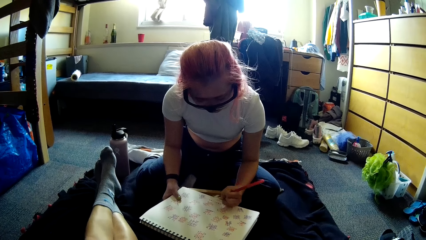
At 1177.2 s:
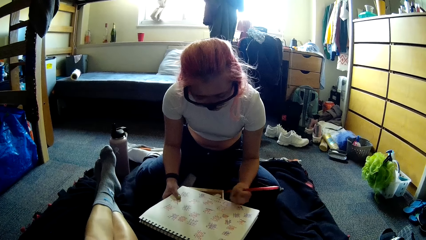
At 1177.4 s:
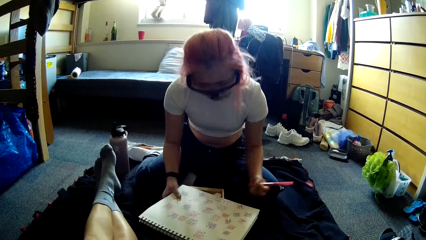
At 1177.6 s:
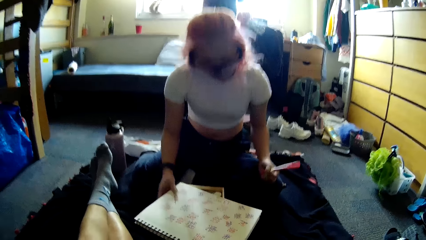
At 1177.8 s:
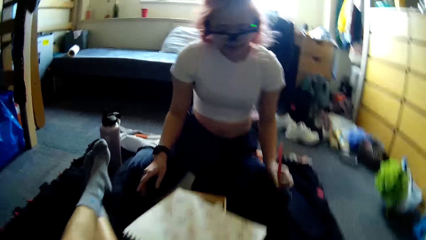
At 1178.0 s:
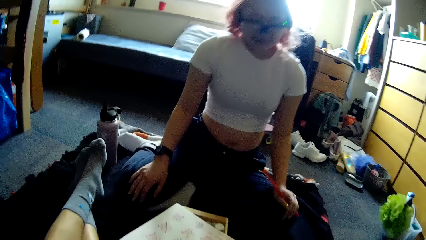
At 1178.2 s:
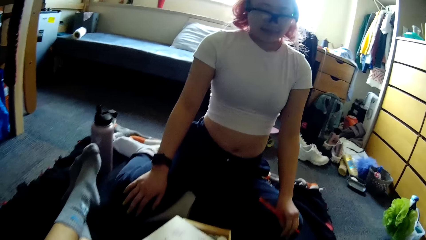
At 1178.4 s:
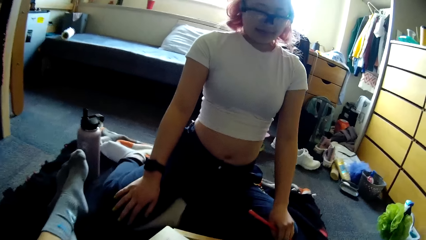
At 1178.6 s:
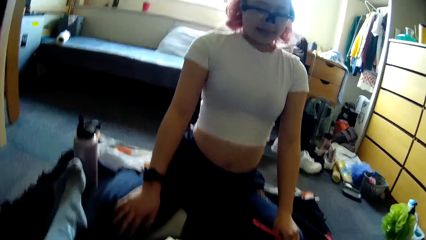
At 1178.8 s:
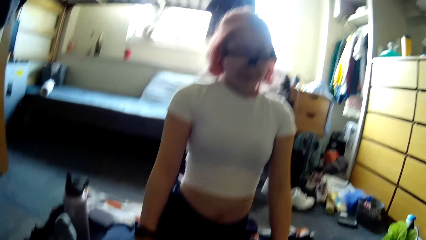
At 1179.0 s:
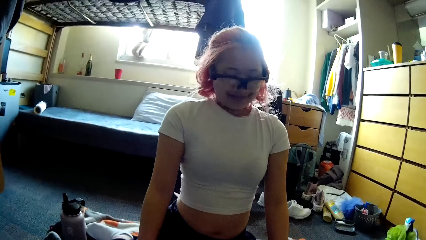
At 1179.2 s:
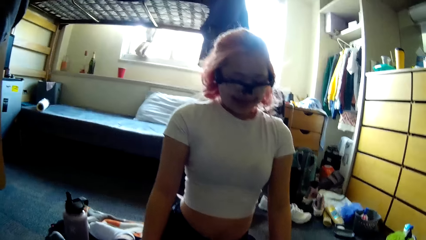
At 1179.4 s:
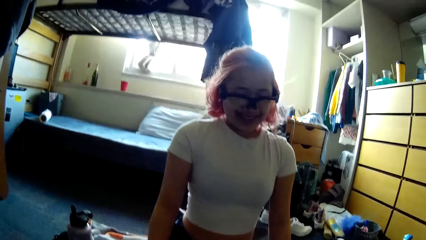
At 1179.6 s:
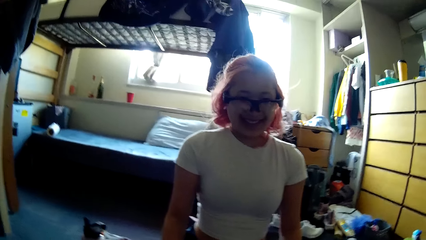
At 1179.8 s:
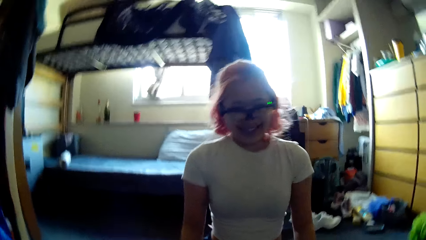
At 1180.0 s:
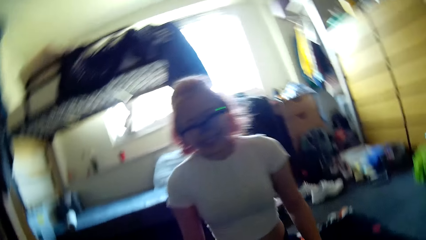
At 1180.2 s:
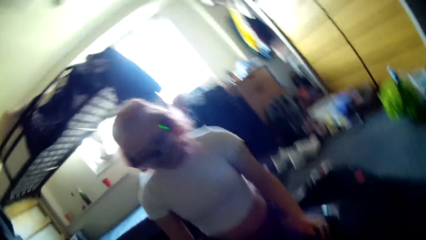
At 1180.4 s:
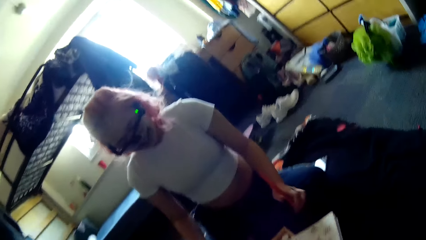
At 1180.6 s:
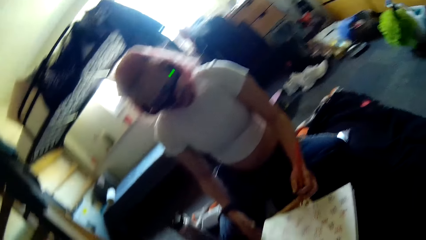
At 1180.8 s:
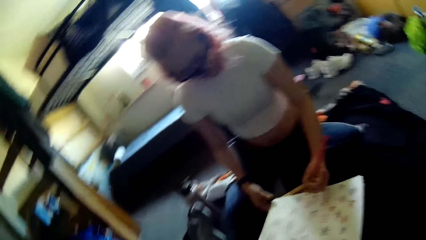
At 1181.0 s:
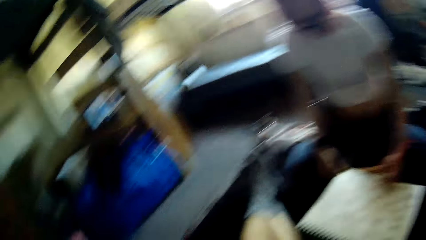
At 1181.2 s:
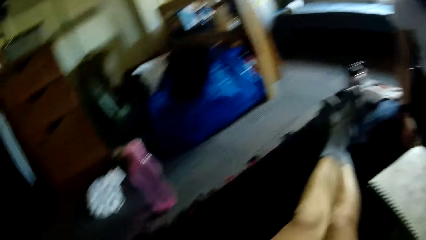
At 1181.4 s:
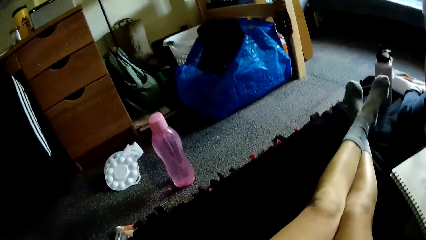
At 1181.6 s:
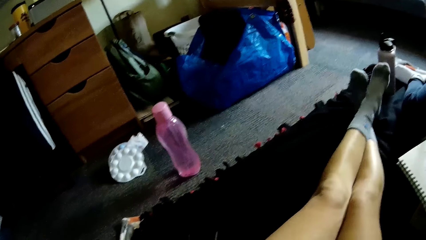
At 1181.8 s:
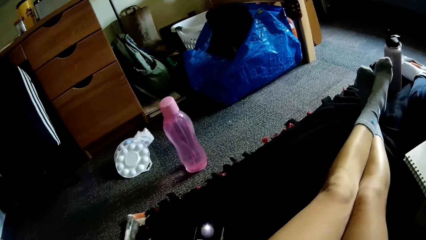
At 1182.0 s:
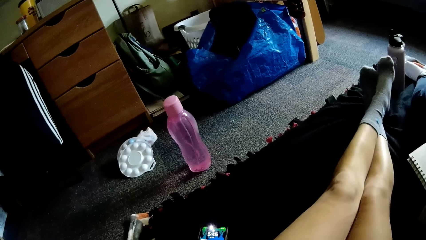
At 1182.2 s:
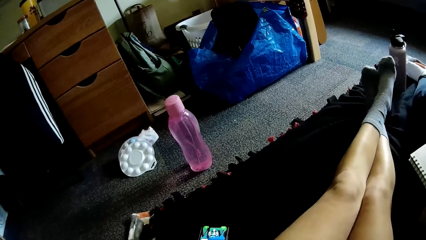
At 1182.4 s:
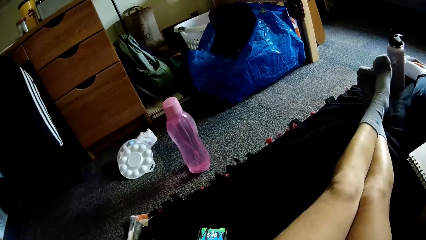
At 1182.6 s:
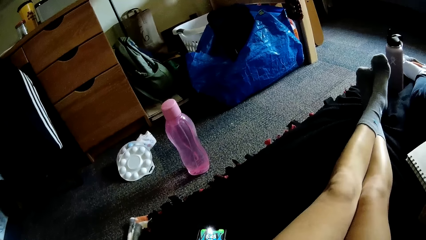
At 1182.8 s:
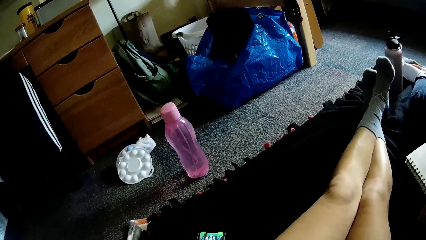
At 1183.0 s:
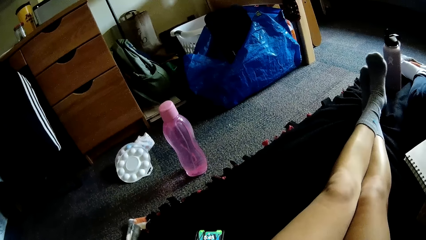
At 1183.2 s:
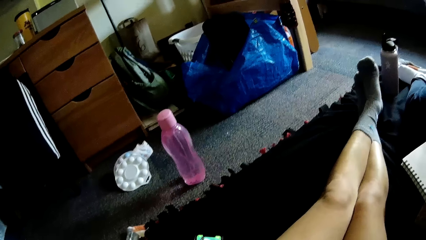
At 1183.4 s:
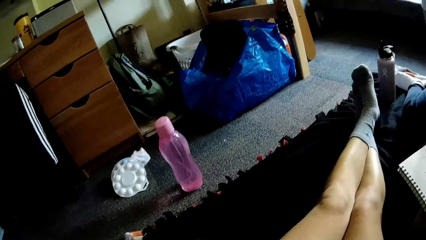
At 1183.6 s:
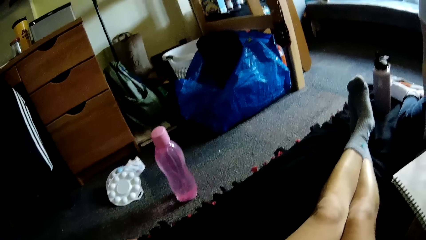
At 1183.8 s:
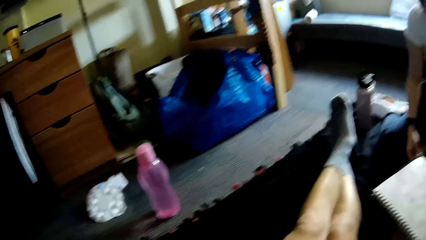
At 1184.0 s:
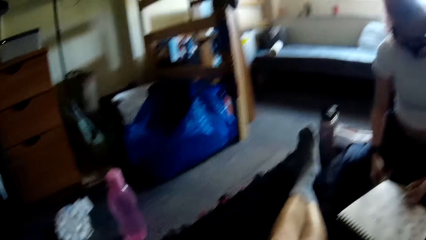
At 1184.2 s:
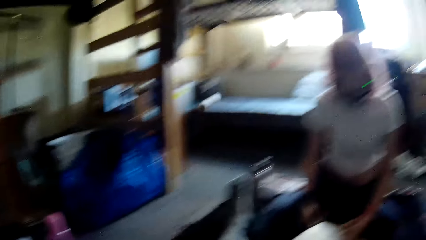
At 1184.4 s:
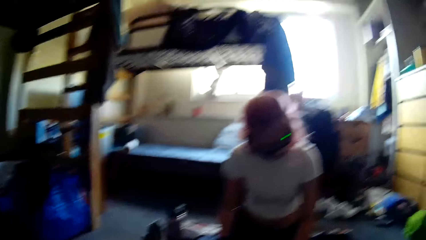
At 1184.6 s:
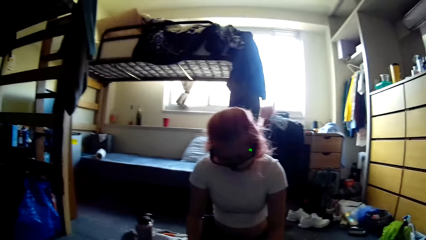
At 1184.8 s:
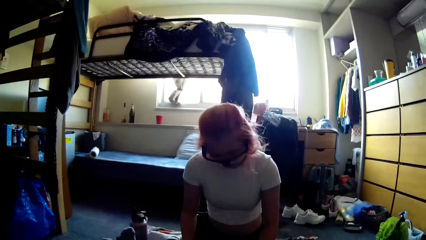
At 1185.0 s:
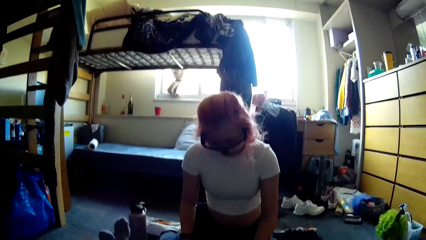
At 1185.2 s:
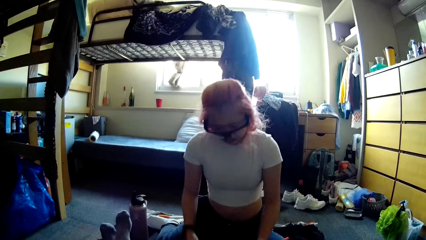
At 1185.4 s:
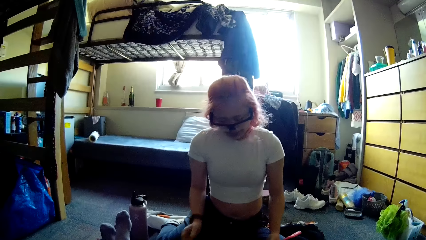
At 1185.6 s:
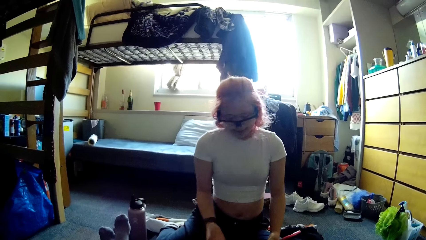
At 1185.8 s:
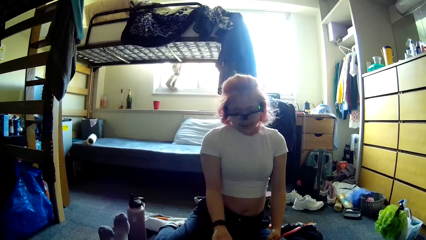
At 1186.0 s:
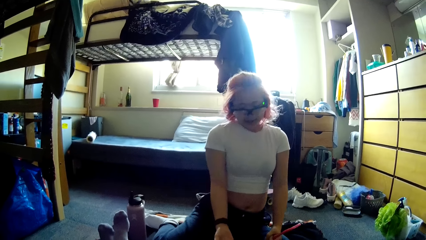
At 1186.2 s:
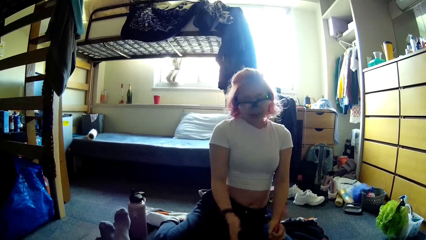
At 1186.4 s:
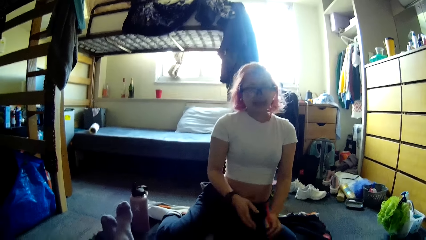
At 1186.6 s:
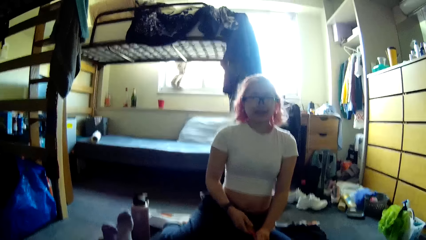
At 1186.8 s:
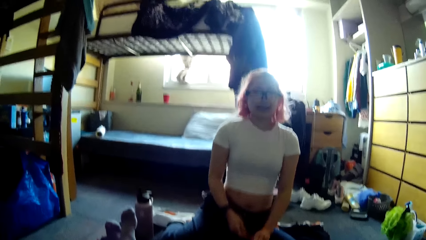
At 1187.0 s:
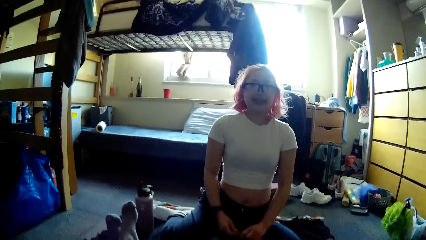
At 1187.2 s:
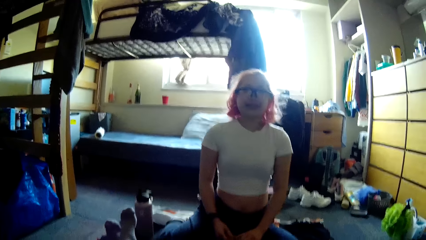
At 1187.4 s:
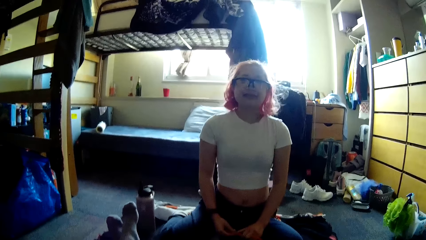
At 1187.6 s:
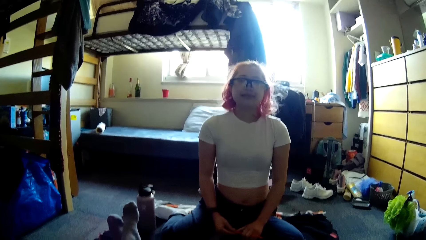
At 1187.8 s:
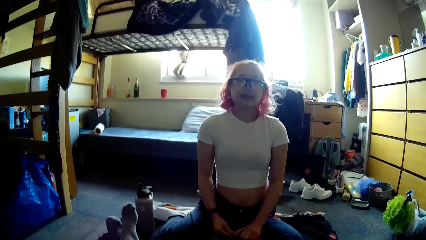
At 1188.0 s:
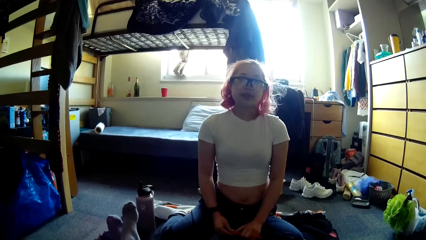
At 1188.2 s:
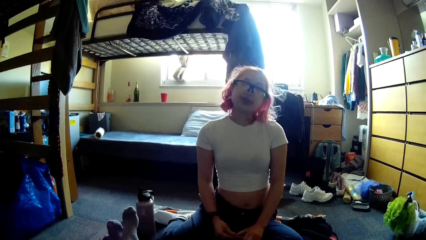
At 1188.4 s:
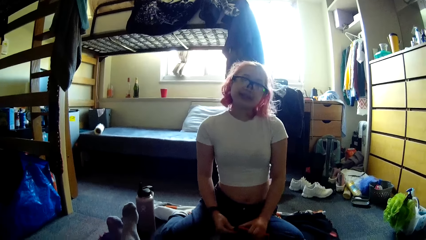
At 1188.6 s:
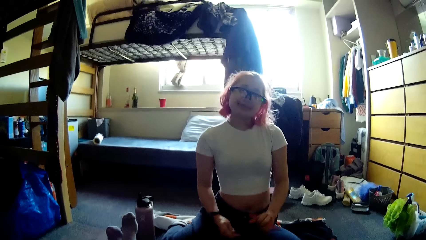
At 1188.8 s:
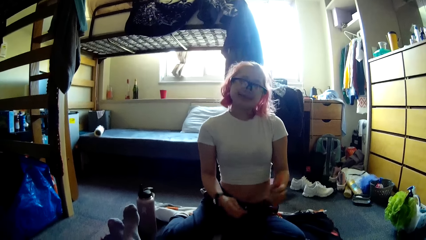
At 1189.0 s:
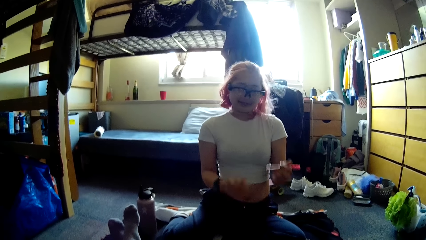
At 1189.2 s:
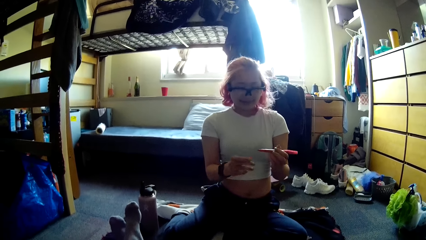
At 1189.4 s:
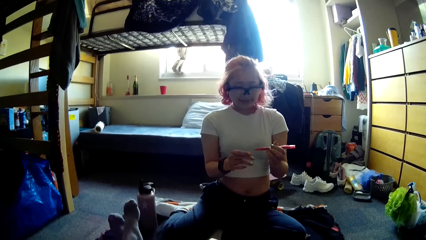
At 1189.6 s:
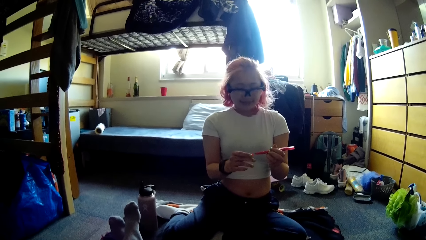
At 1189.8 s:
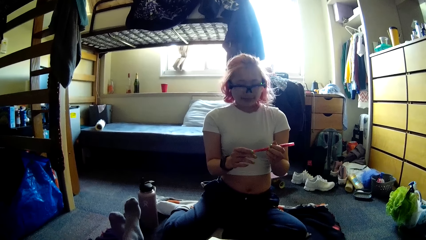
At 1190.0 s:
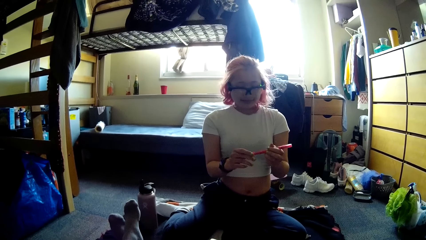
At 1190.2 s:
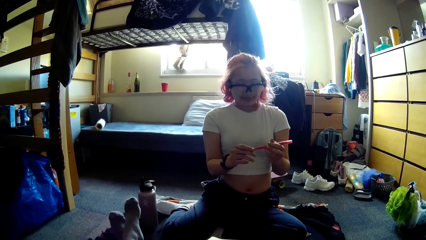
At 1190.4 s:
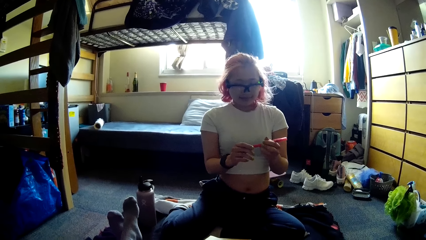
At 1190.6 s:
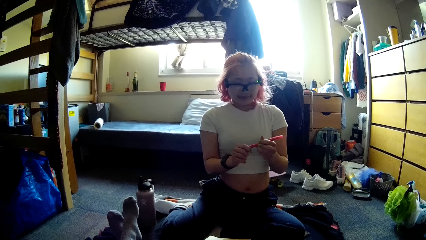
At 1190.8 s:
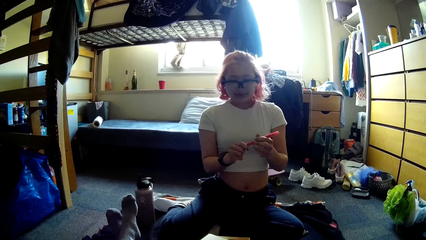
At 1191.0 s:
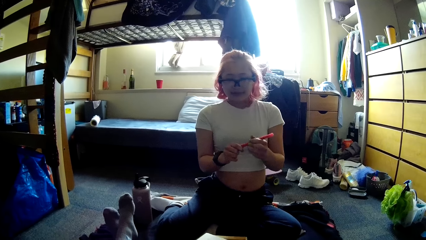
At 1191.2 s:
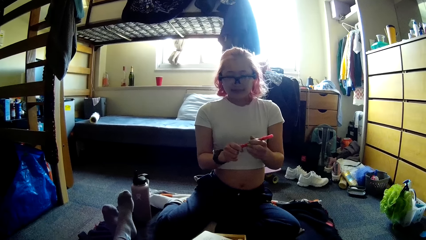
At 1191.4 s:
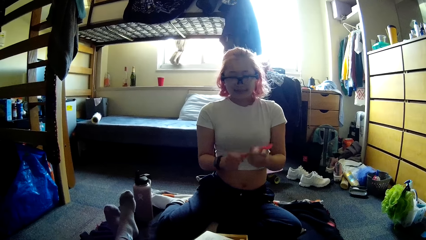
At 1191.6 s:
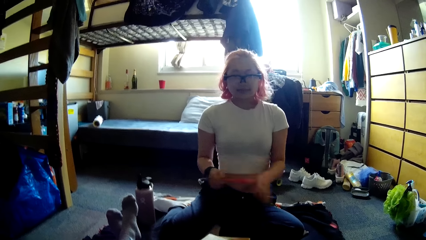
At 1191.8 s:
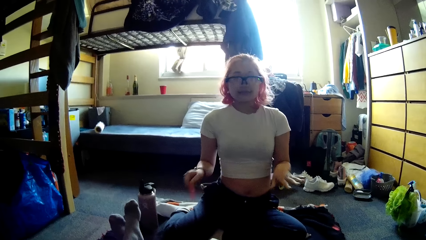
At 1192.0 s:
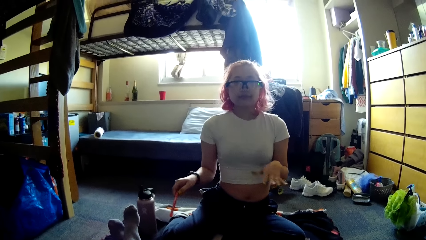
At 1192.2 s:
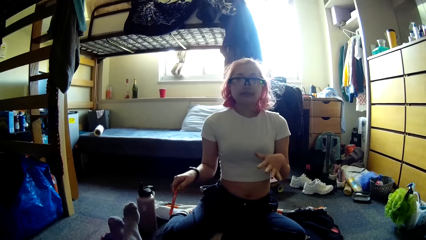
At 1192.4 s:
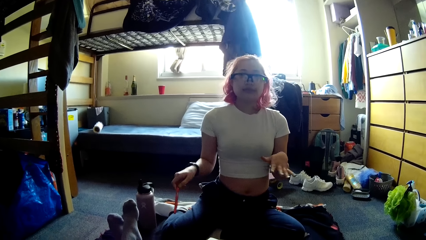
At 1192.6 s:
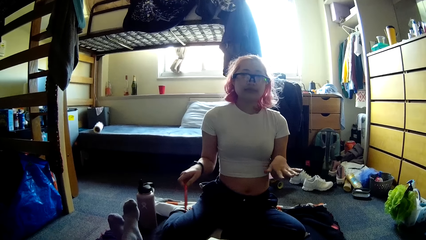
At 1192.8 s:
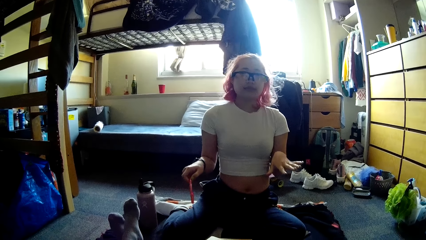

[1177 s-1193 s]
The woman places both hands on her legs. The woman plays a paper game on the jotter on the wooden box with a pen in her left hand. The woman pushes the jotter on the wooden box with her right hand and holds the pen with both hands. The camera wearer interacts with the woman. The woman closes the pen in her left hand with a cover in her right hand. The woman holds the pen in her right hand. The woman moves her hands.
